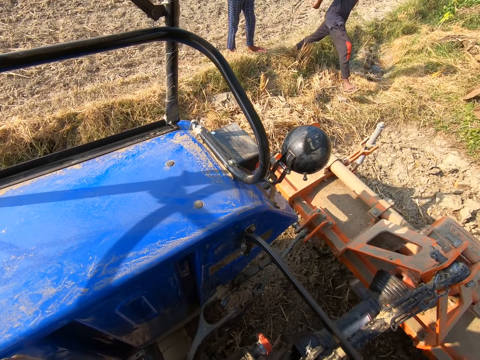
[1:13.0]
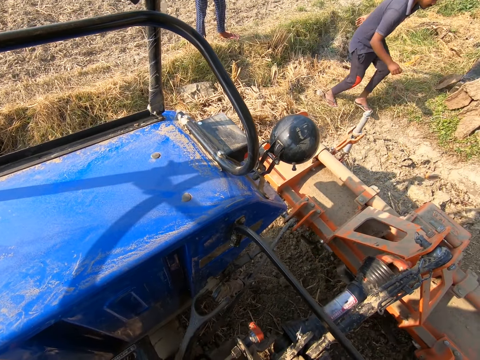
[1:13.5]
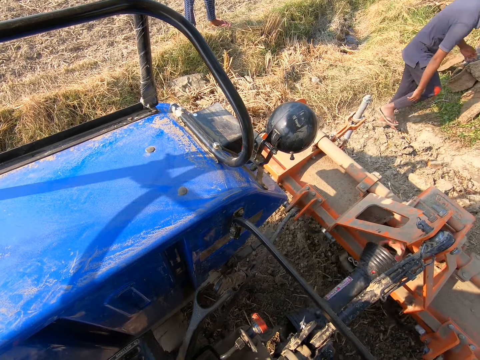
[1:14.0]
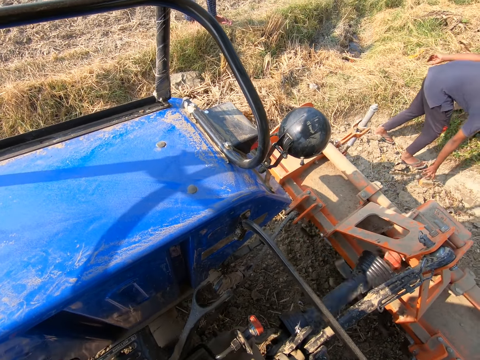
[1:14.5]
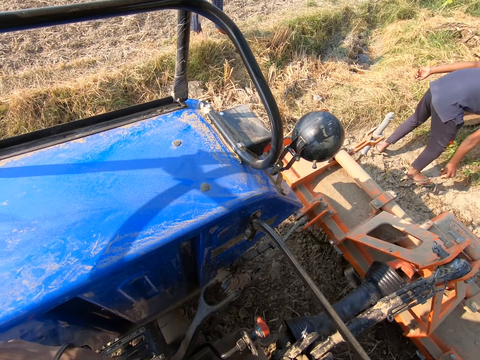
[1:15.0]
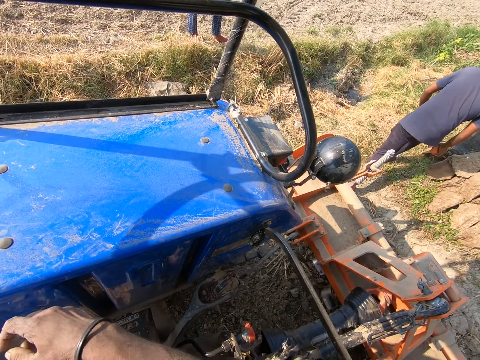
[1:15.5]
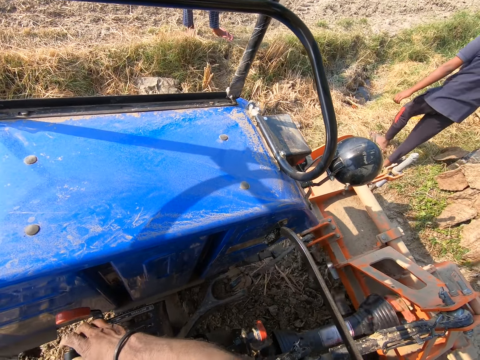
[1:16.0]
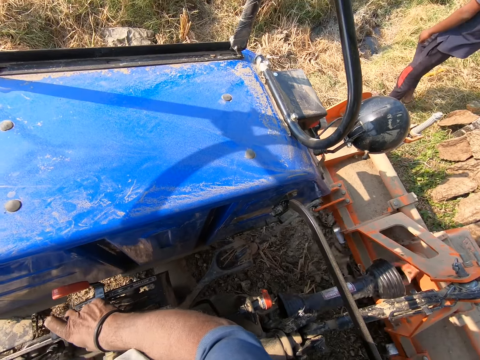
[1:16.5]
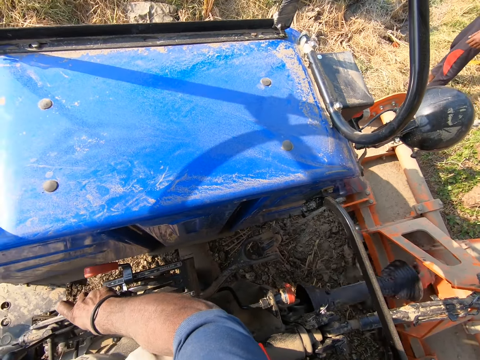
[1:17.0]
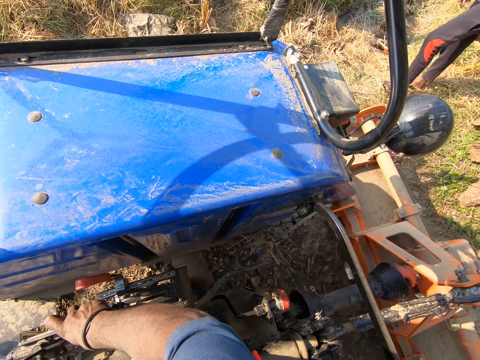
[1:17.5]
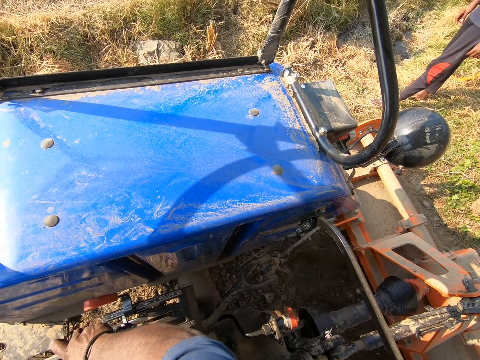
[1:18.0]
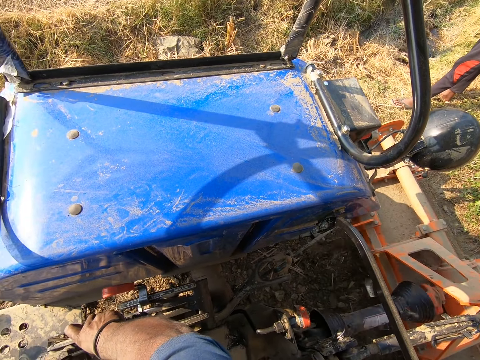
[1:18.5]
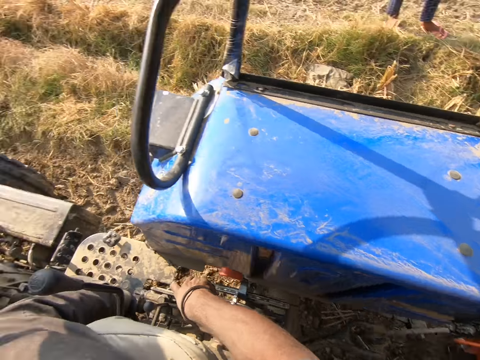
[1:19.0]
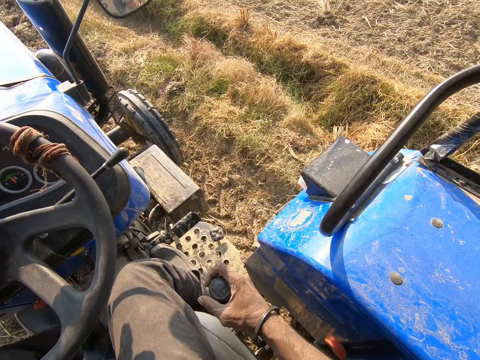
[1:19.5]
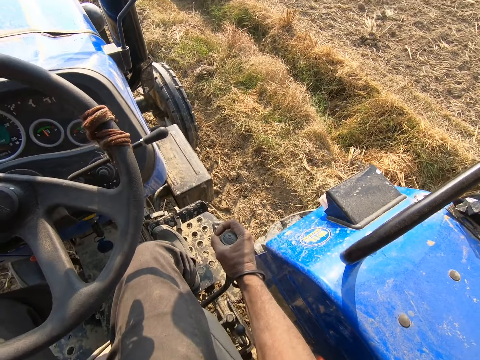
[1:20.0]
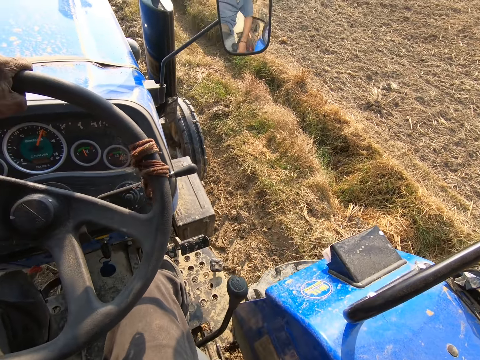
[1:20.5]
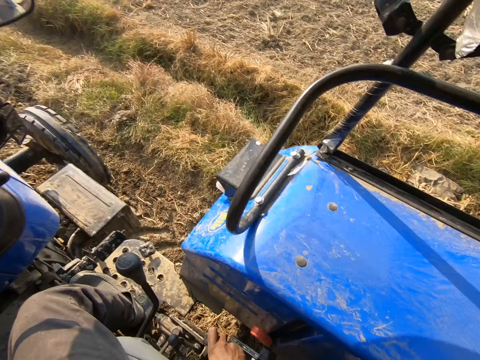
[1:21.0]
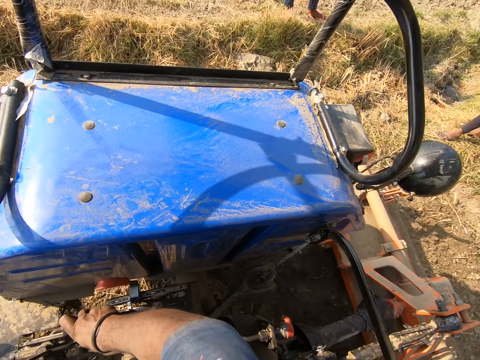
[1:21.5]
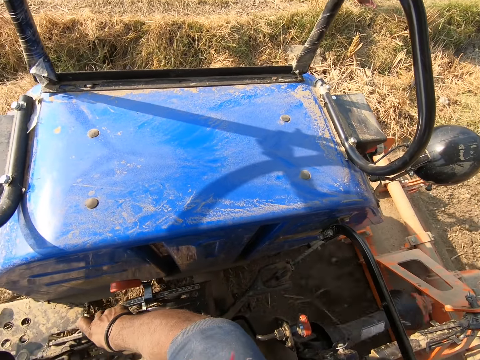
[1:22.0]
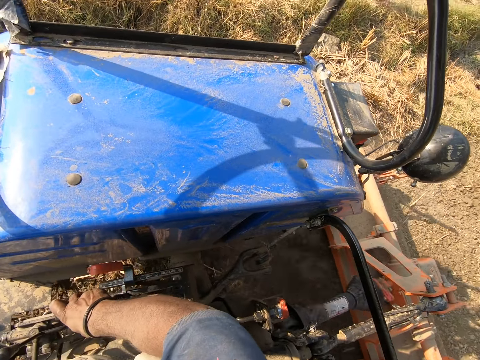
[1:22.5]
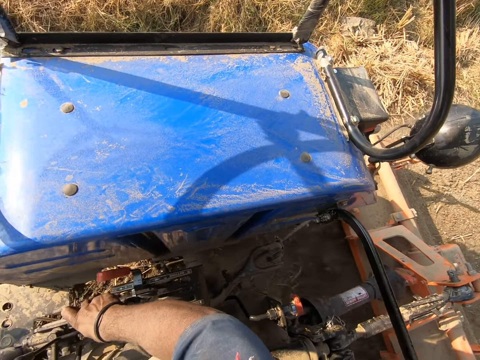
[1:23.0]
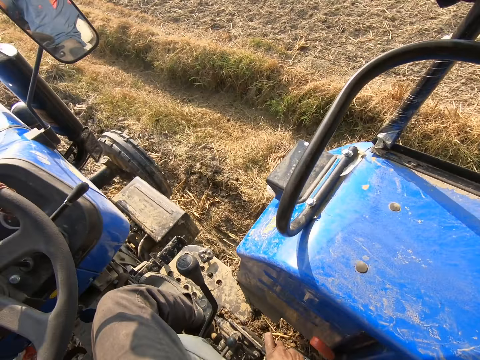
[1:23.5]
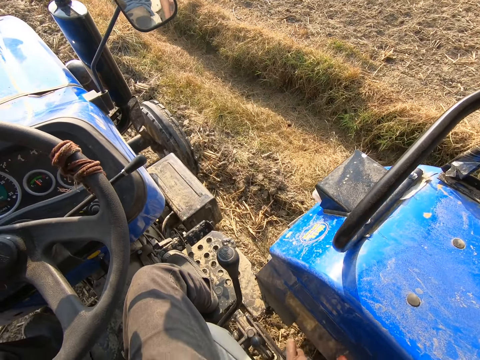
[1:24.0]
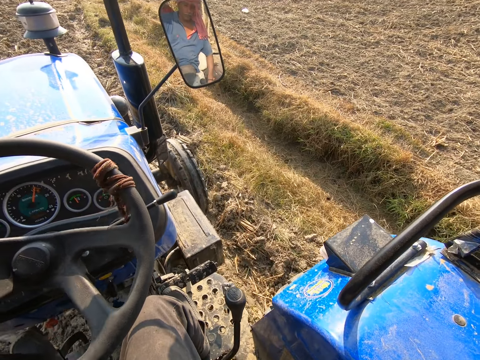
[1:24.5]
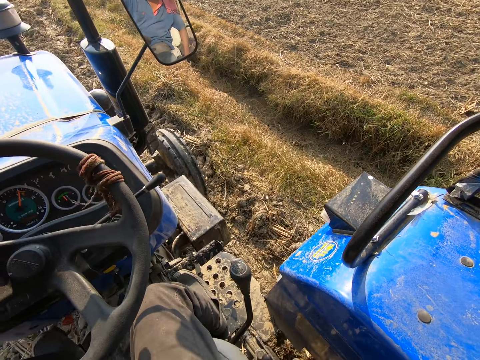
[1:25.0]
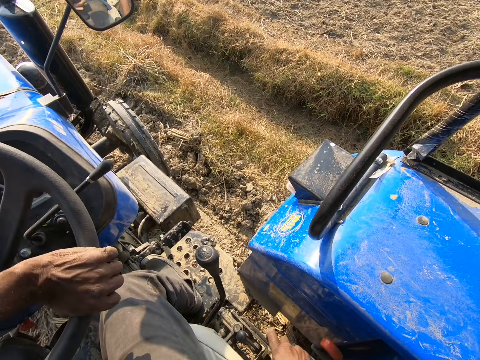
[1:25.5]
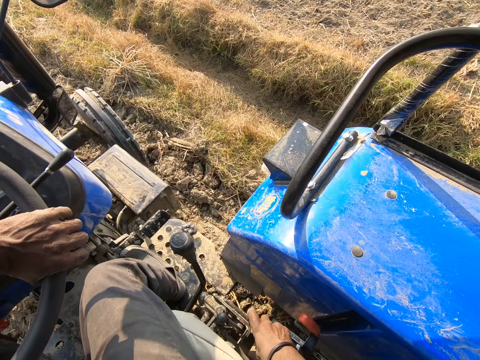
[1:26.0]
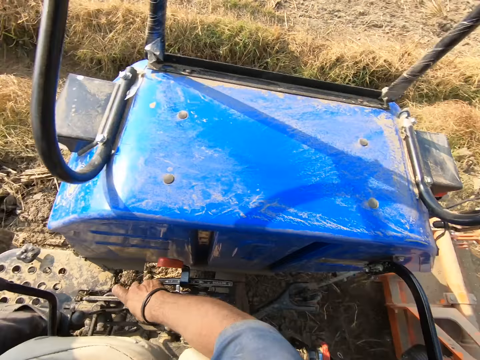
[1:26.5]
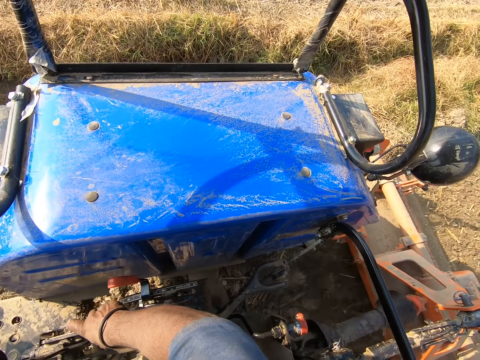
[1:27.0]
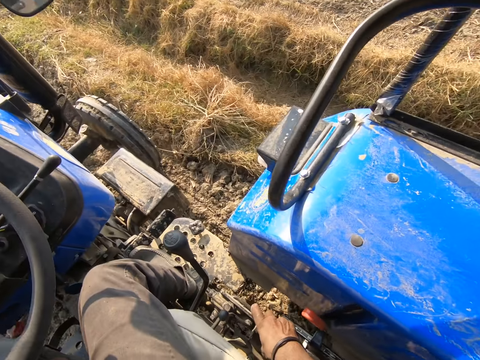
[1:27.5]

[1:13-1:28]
The camera wearer converses with the man and another man. A man picks a rock from the ground. The camera wearer drives the tractor around the farmland. They plough the farm.

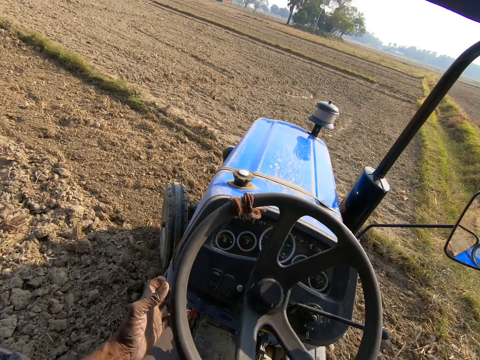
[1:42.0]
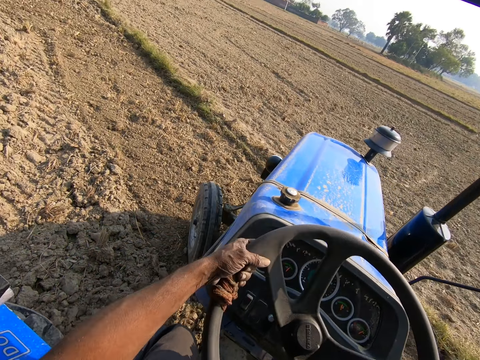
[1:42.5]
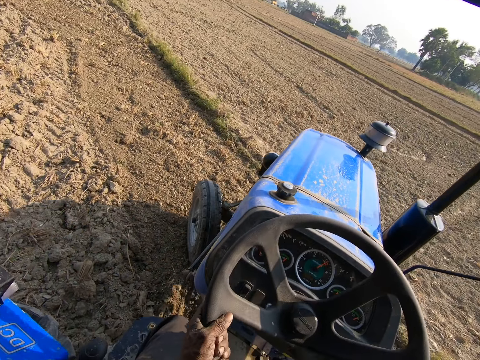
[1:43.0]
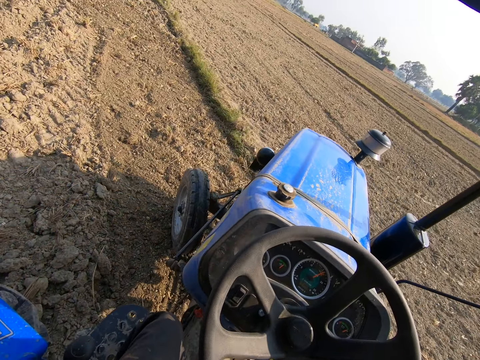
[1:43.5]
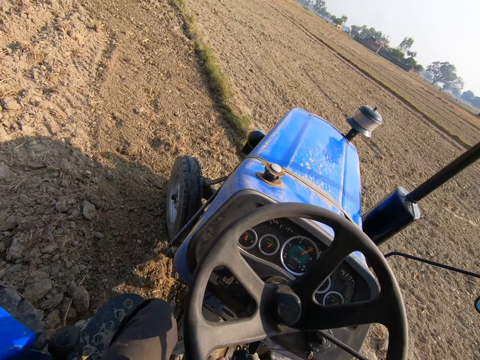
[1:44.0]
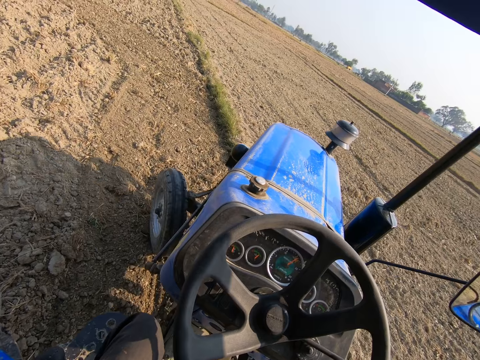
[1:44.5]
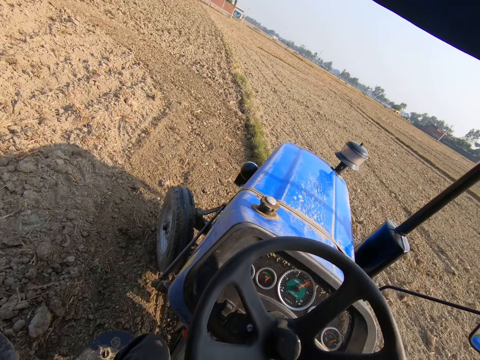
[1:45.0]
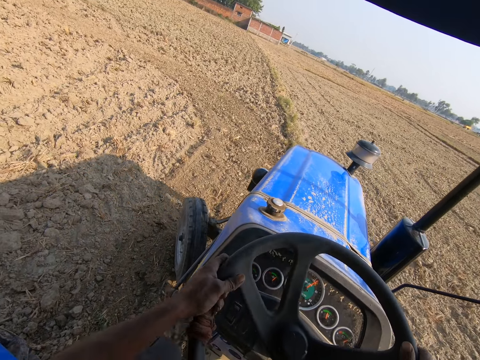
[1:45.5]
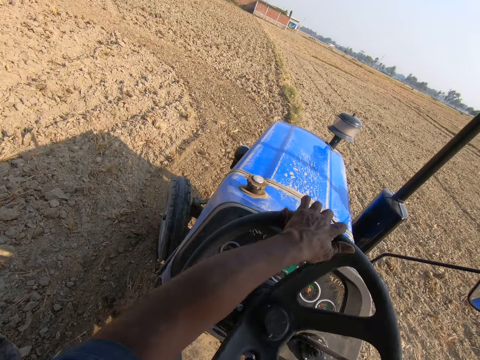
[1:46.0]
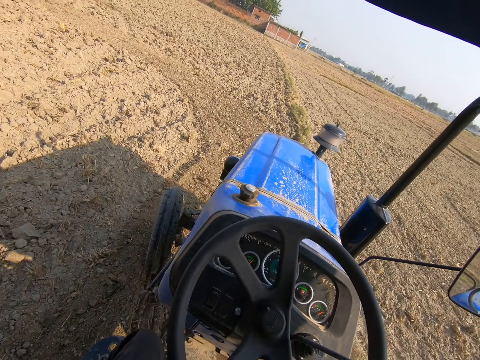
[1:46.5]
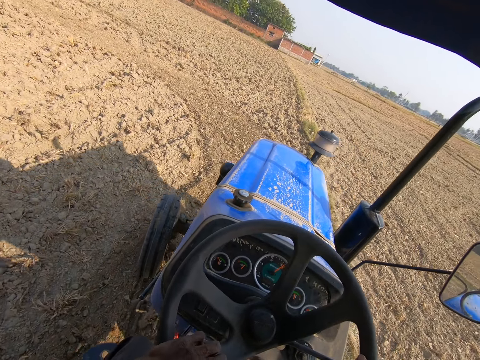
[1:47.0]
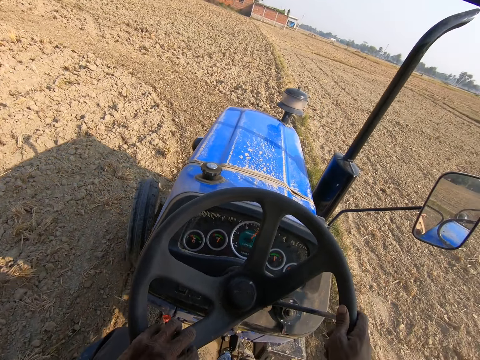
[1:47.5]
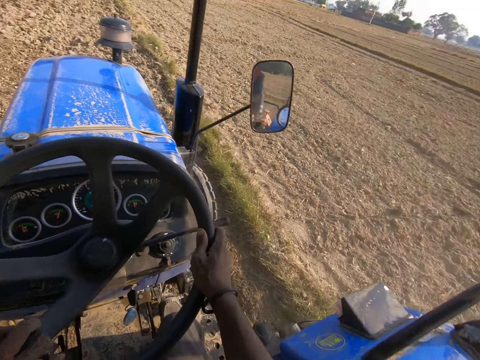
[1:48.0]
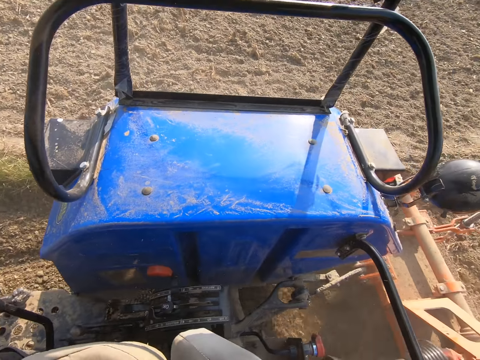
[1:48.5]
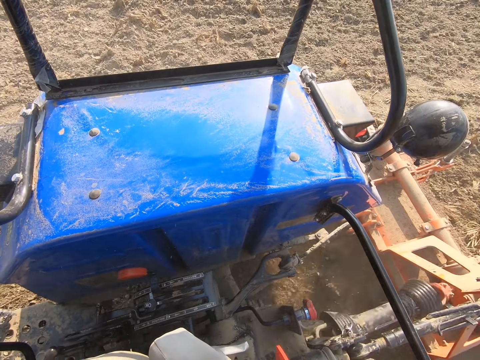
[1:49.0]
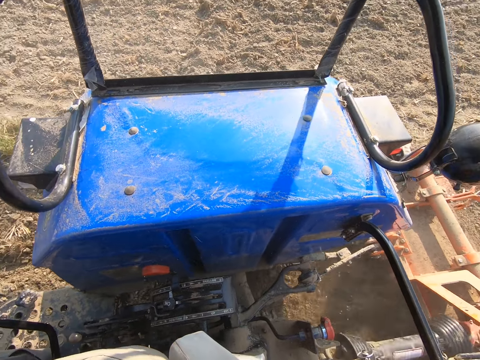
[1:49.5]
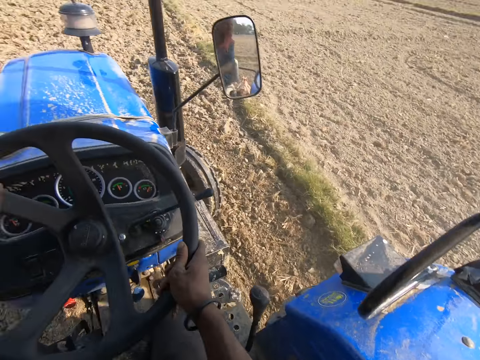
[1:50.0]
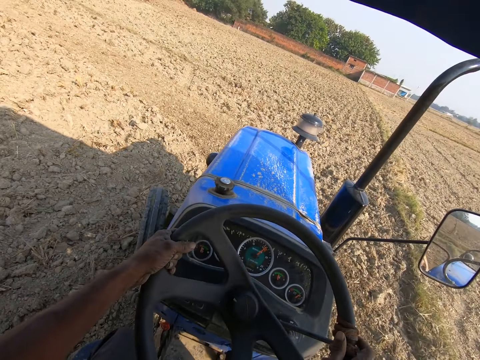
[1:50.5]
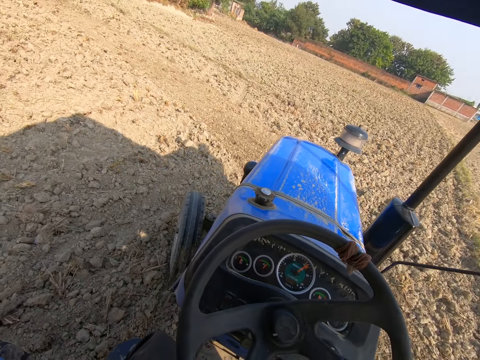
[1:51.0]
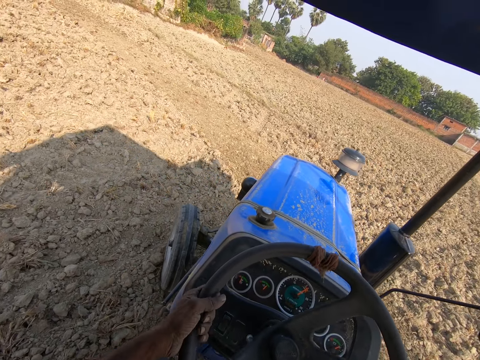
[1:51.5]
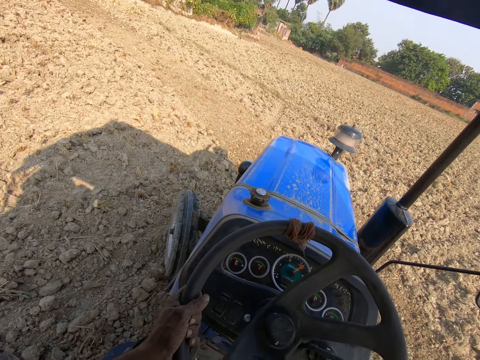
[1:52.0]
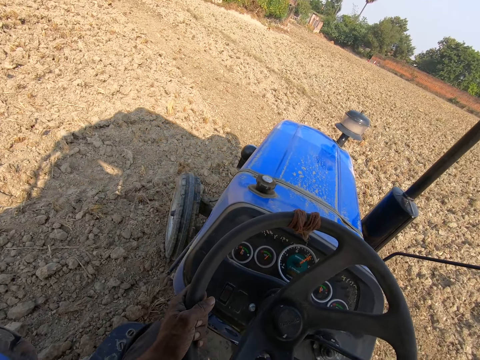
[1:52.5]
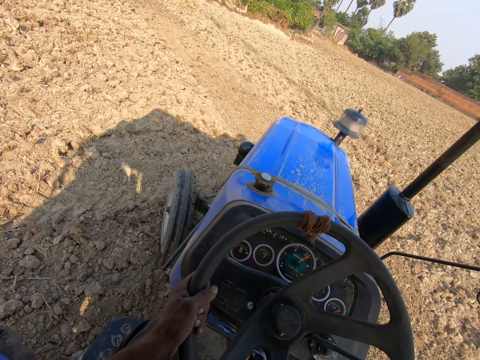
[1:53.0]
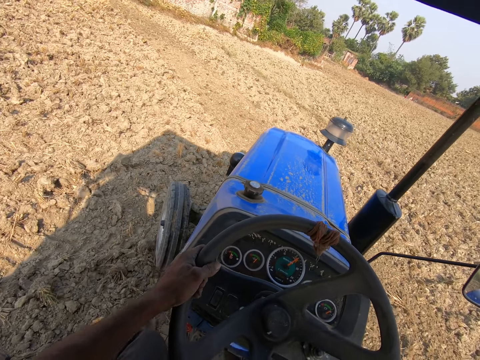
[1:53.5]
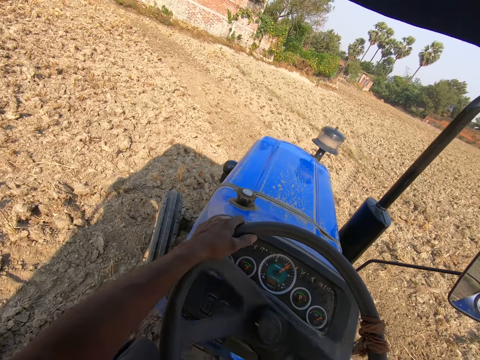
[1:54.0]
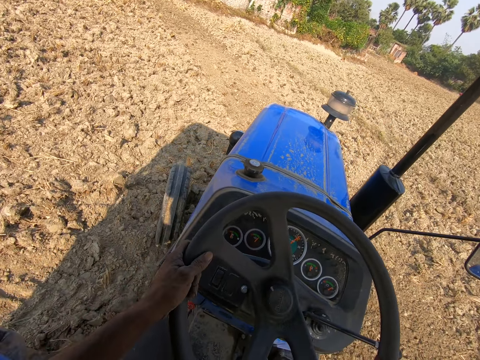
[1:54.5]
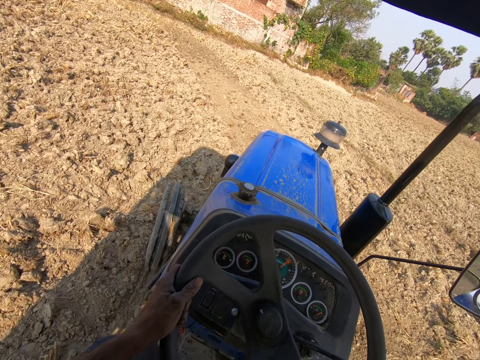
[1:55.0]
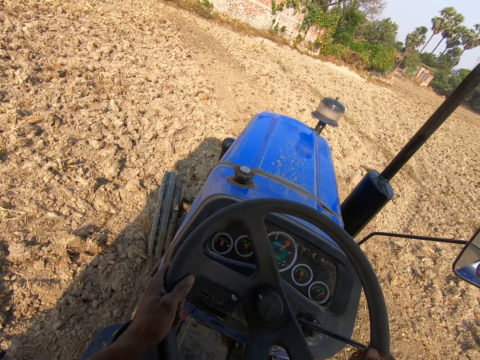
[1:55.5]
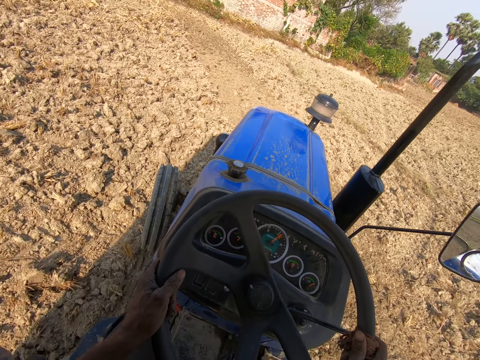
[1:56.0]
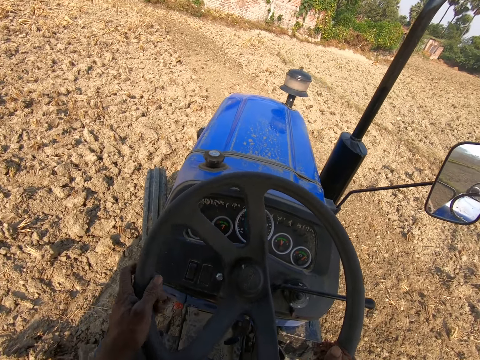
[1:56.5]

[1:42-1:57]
The camera wearer turns the tractor. They plough the farm. They turn the tractor. They plough the farm.
